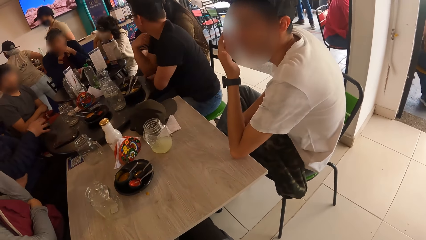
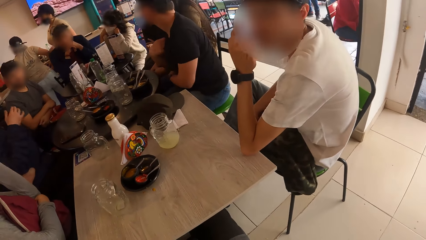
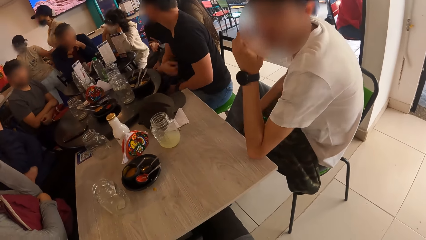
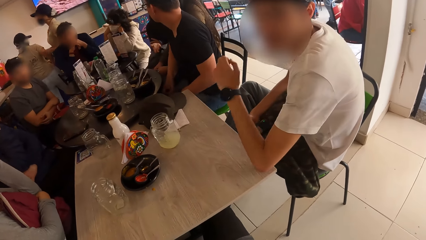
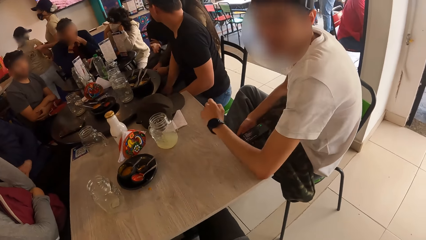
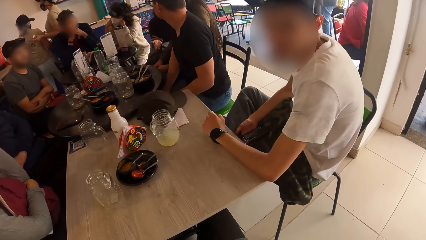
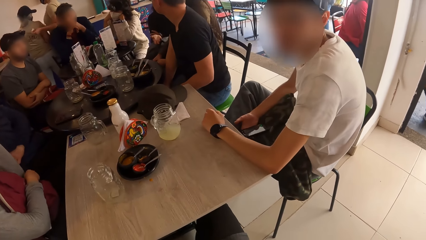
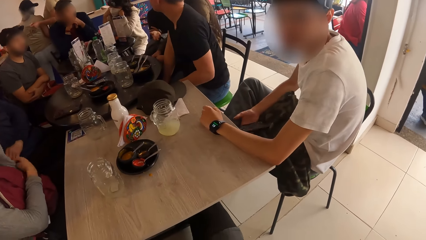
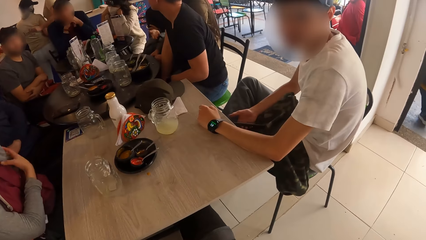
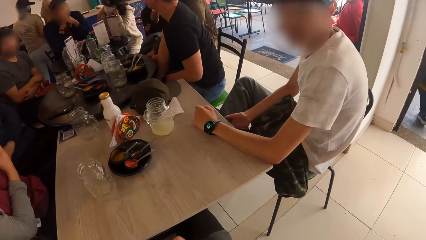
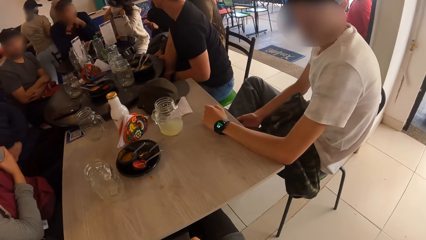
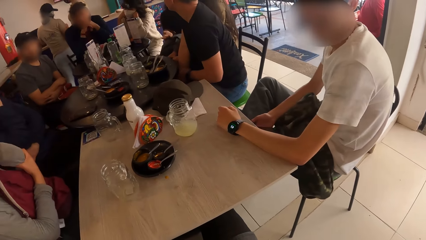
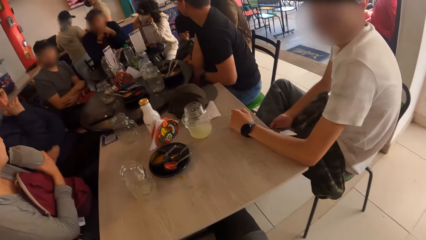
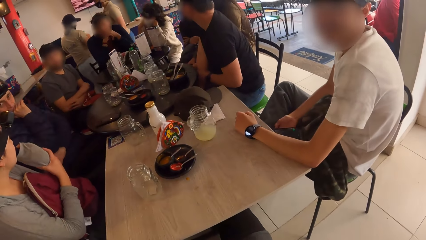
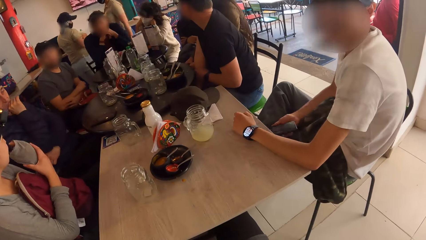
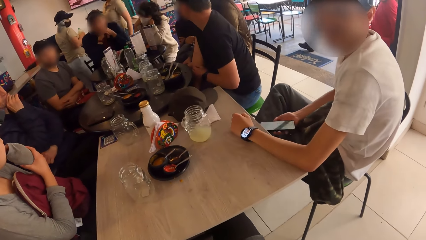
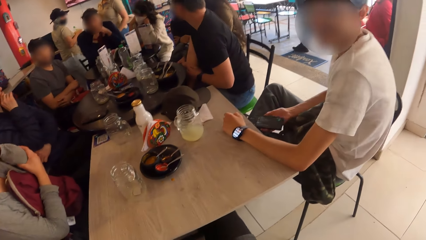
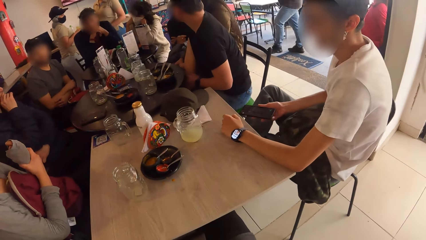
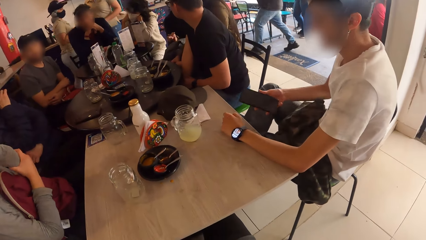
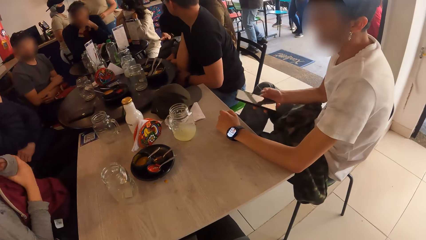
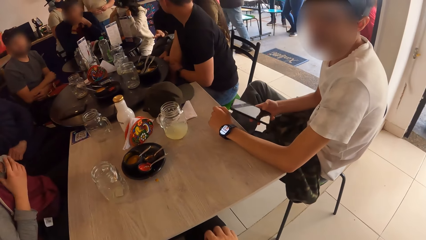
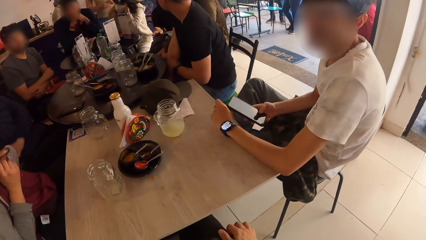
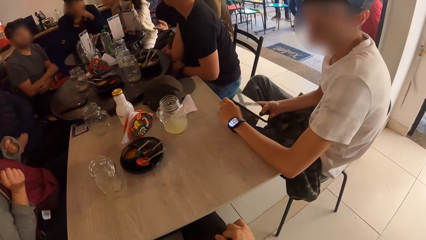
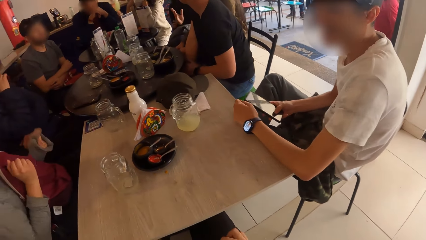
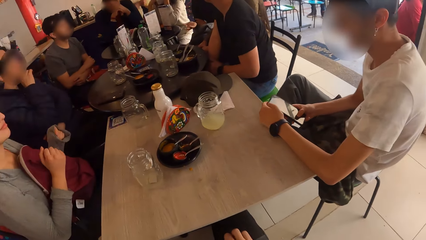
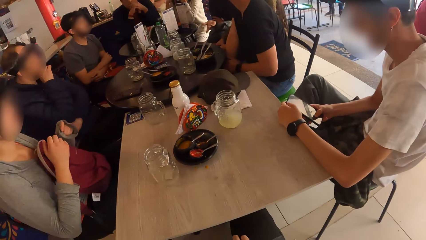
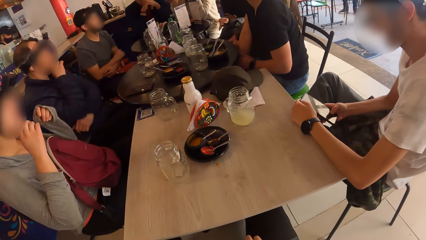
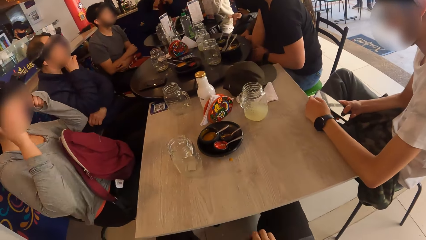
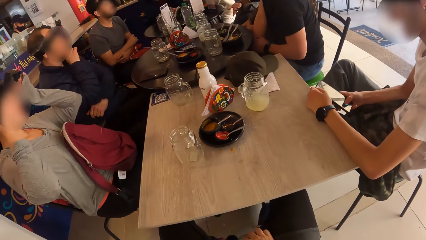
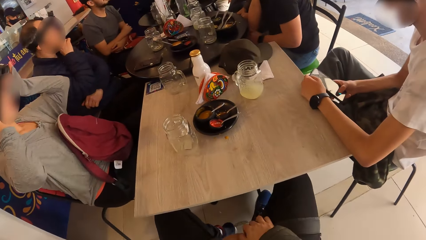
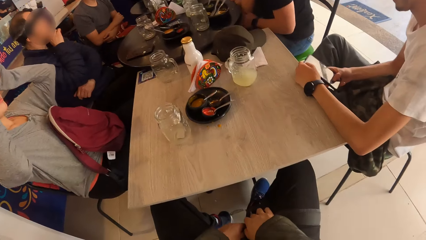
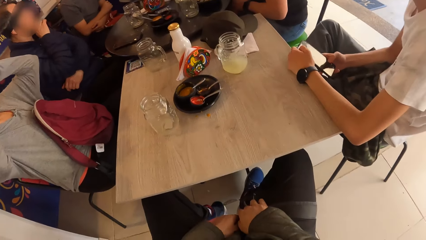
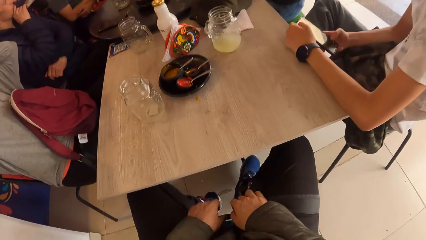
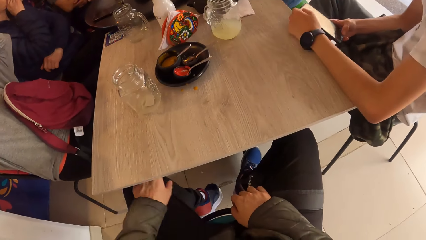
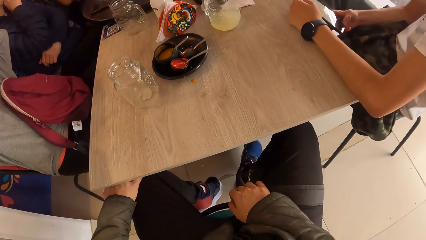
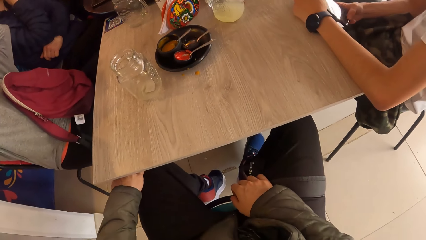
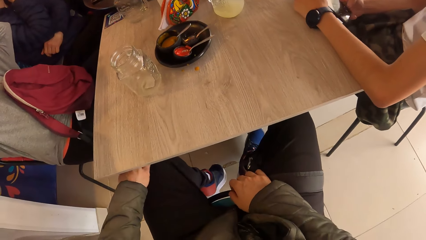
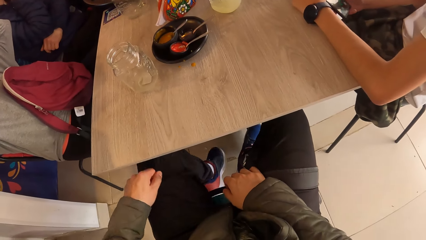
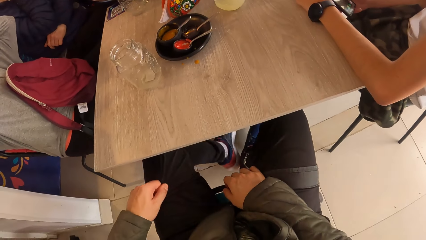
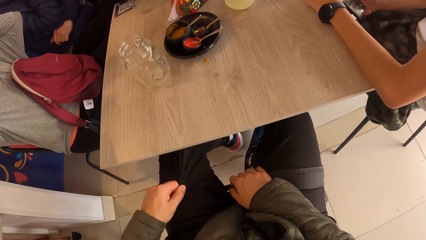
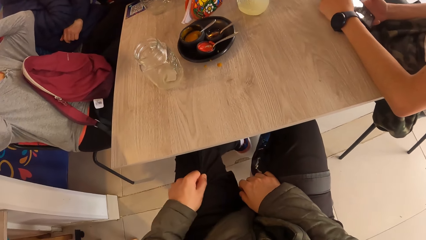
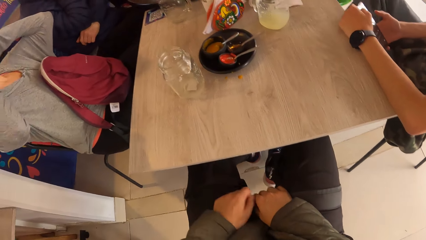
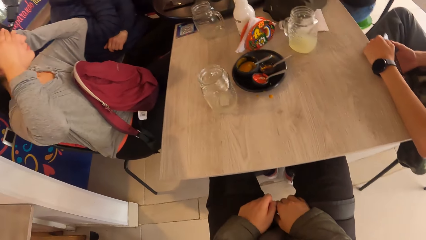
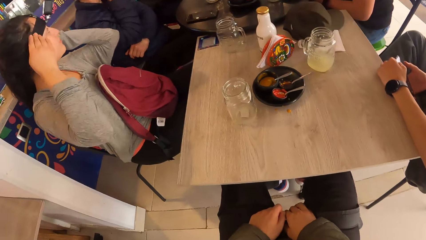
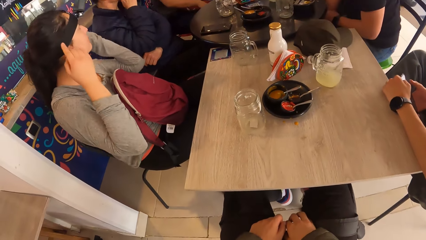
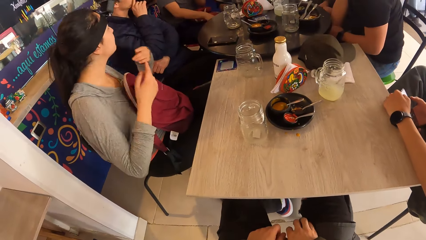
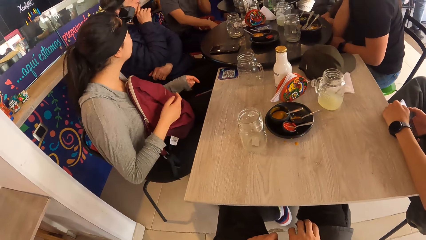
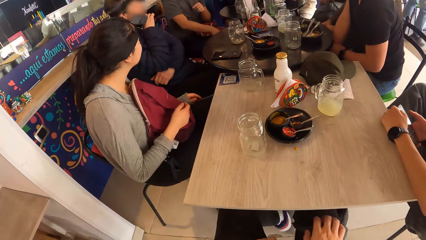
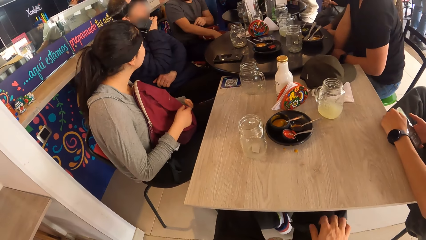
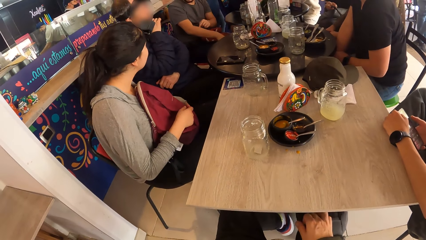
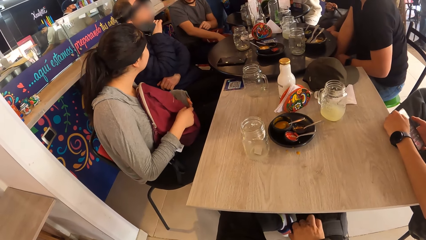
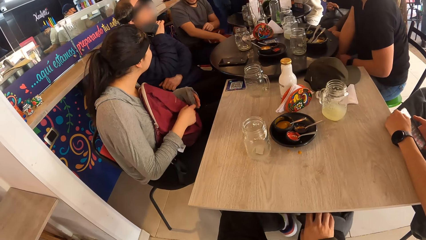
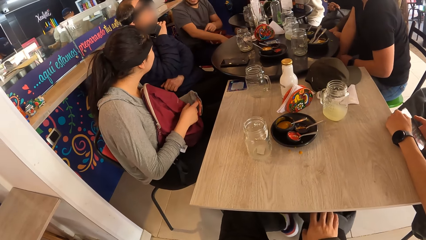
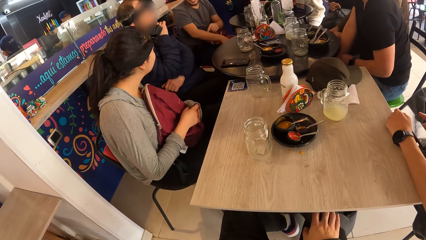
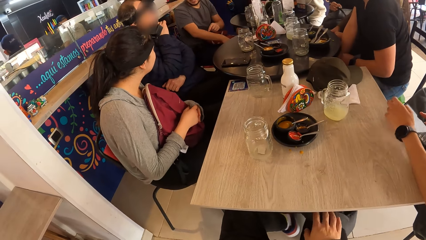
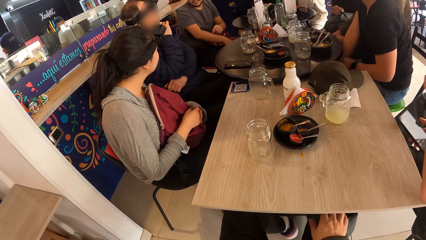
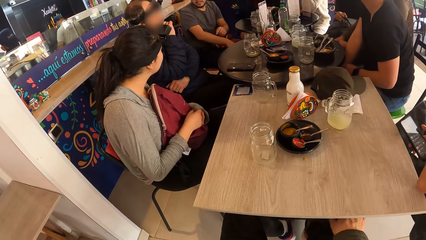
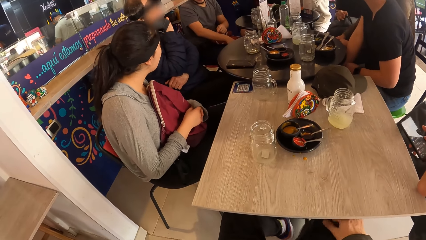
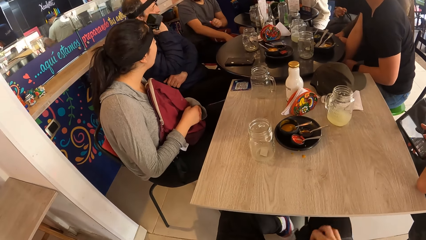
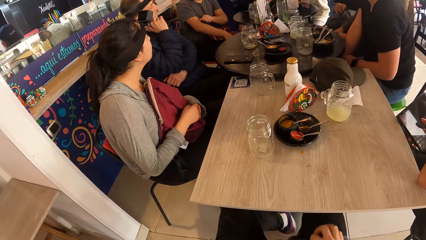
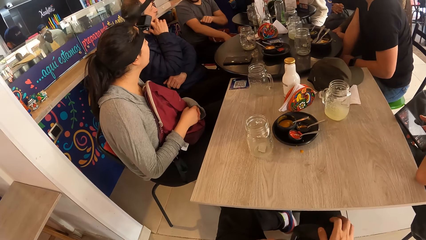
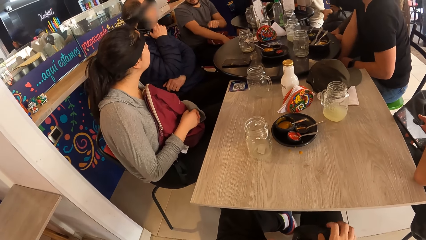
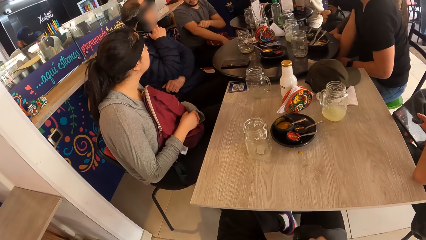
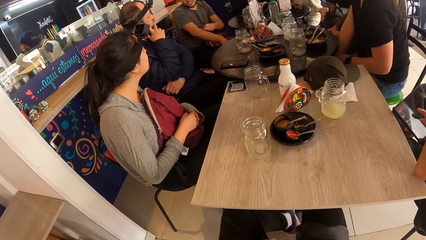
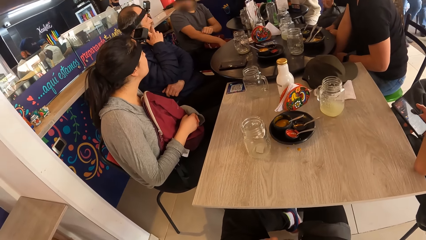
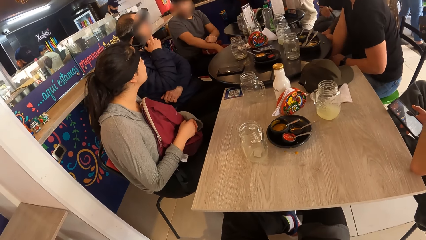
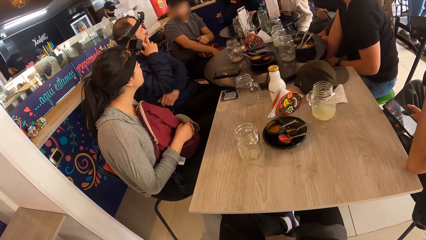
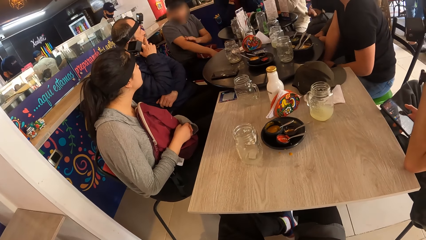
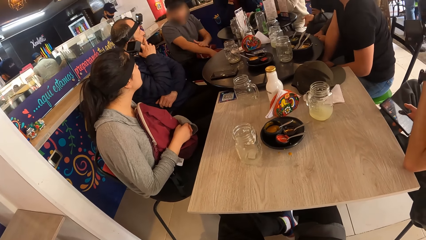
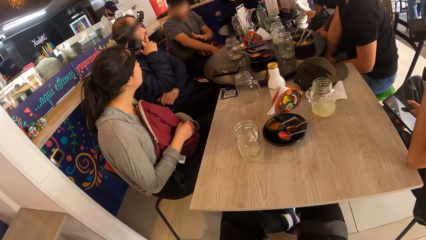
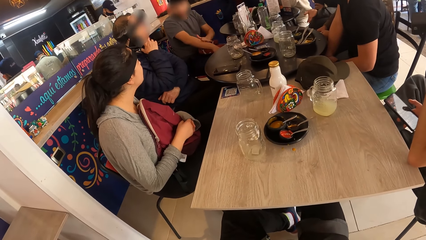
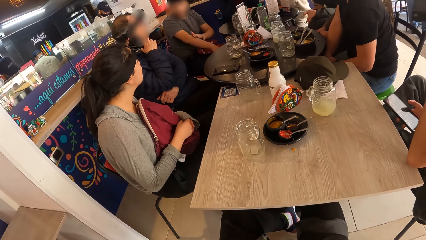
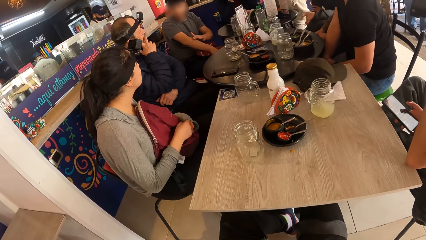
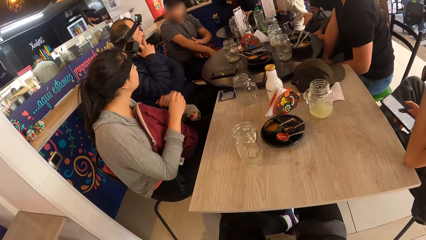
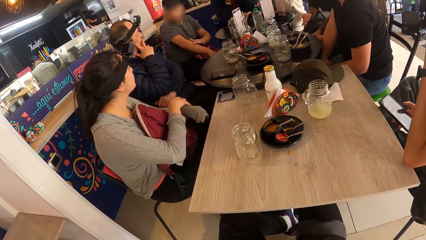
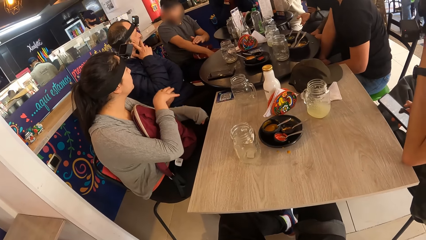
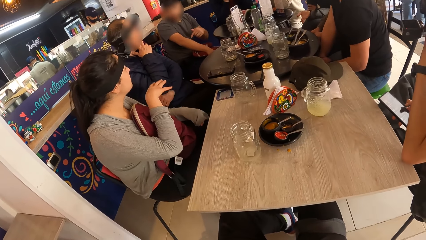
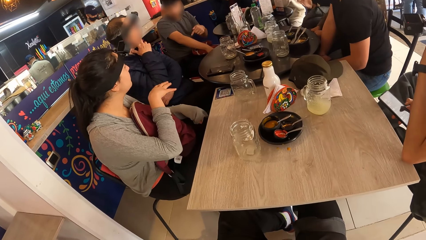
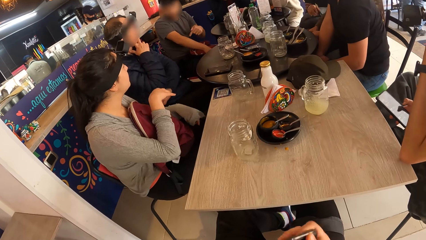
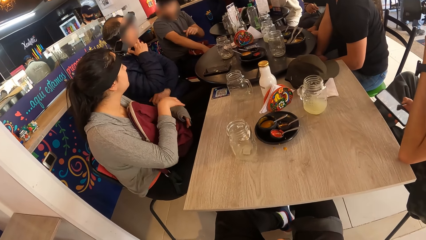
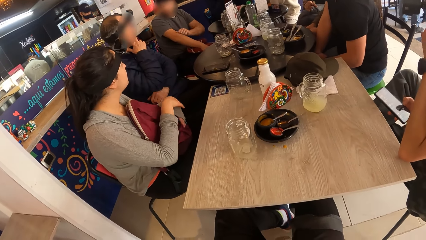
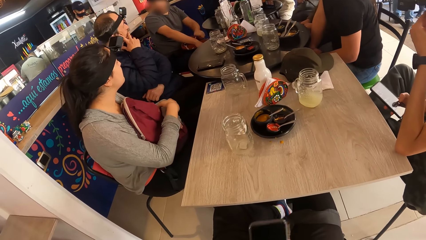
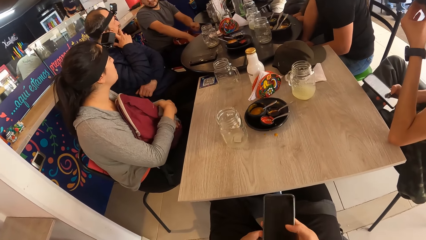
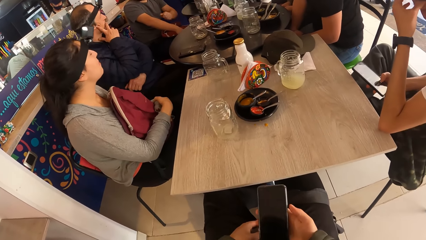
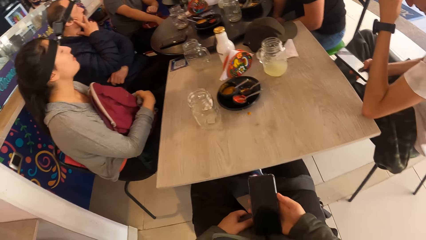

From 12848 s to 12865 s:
A man operates the phone with his right hand. A woman adjusts a camera on her head with both hands. The camera wearer adjusts his trousers with his left hand.
